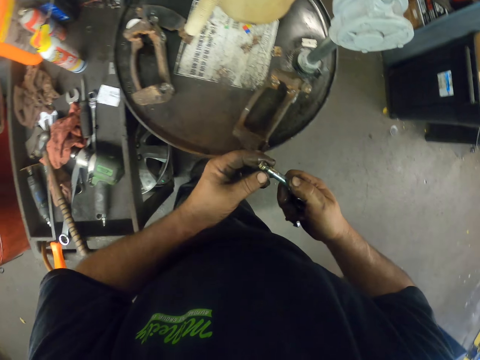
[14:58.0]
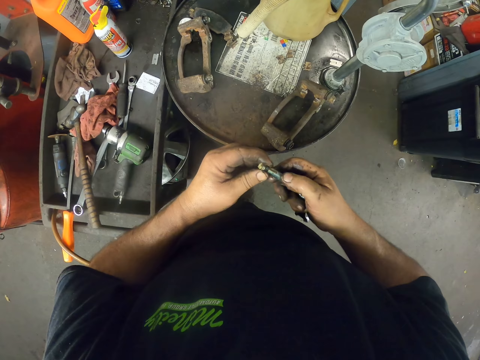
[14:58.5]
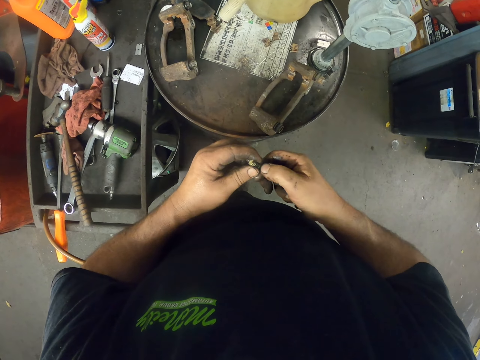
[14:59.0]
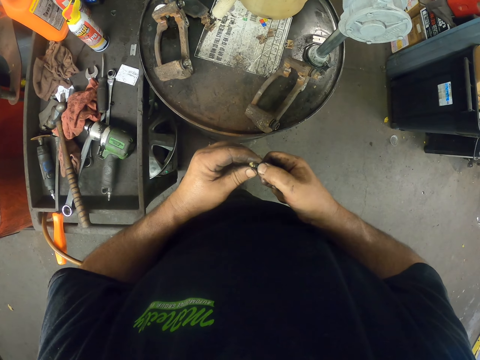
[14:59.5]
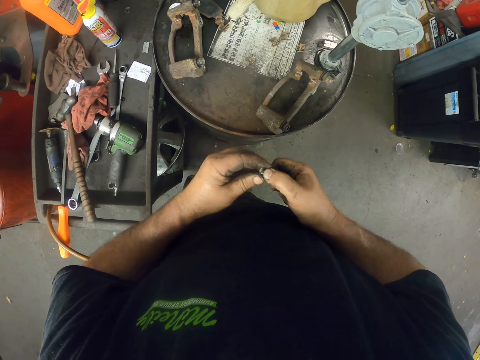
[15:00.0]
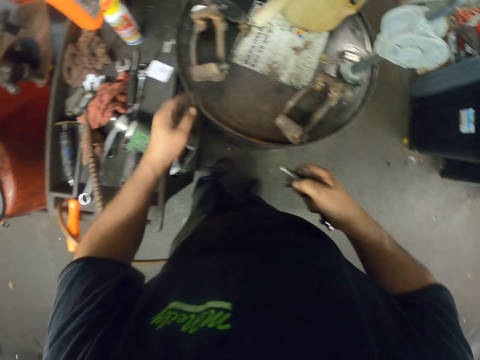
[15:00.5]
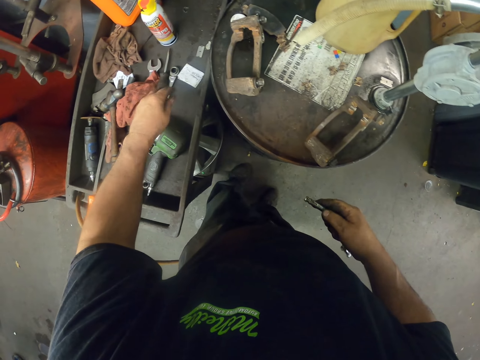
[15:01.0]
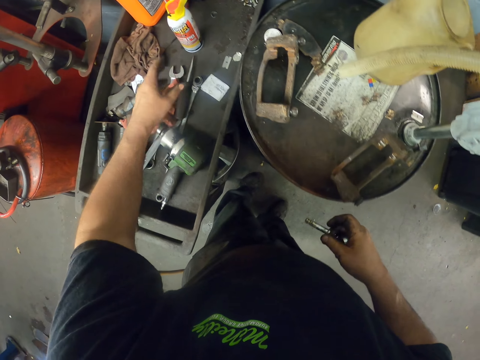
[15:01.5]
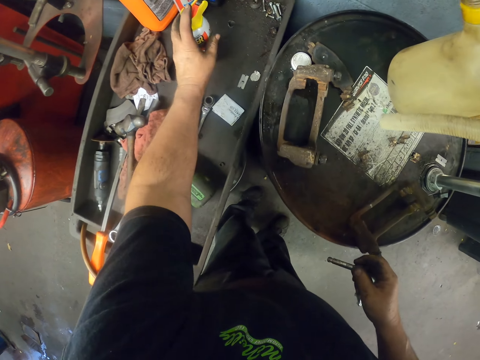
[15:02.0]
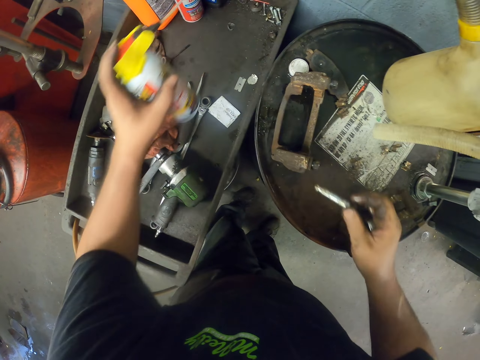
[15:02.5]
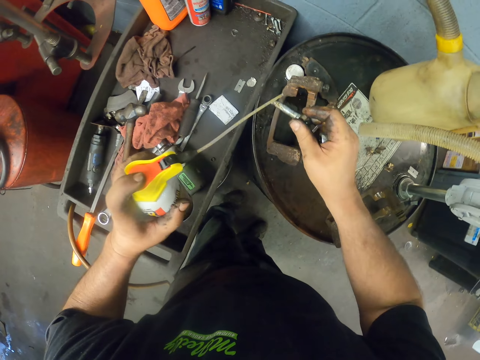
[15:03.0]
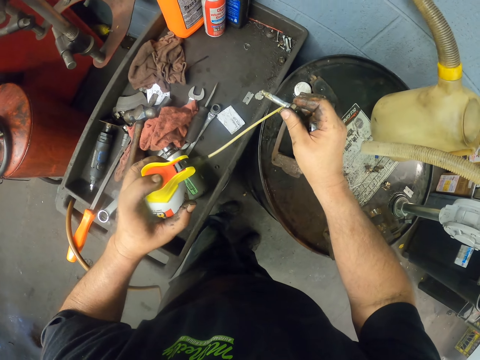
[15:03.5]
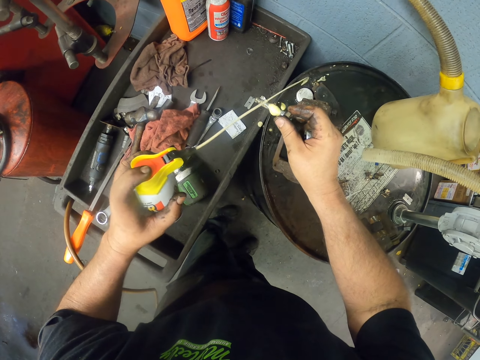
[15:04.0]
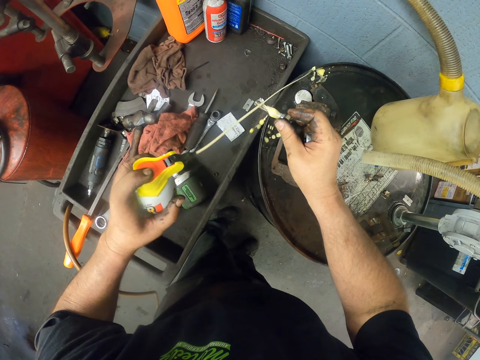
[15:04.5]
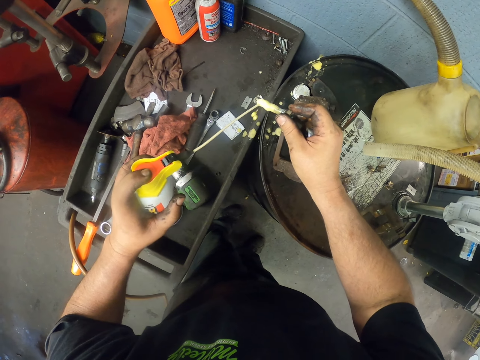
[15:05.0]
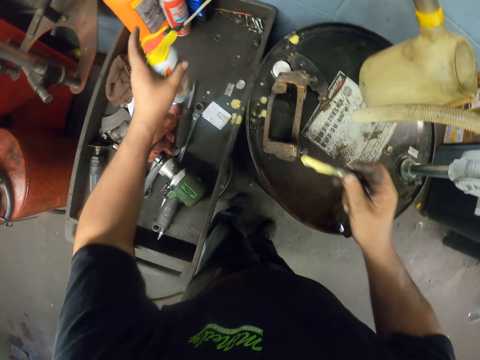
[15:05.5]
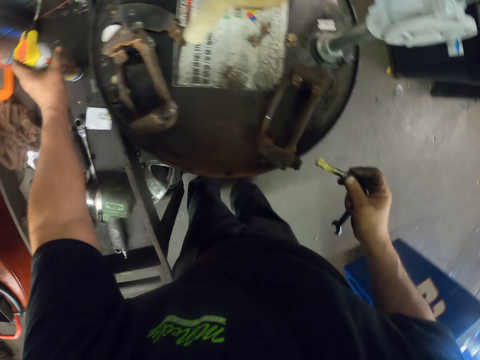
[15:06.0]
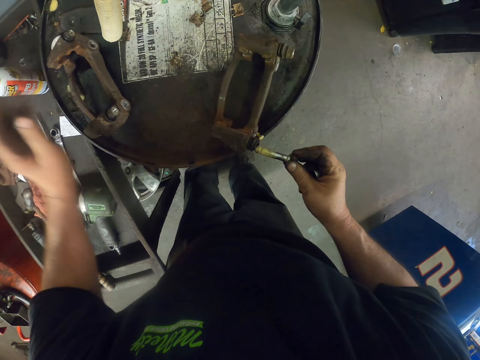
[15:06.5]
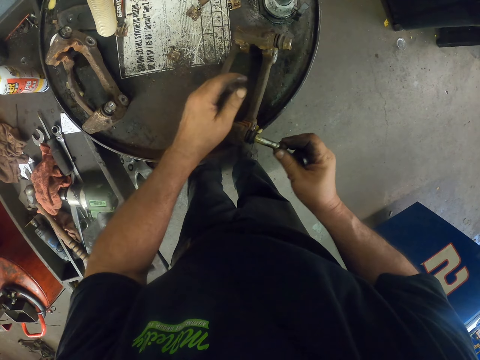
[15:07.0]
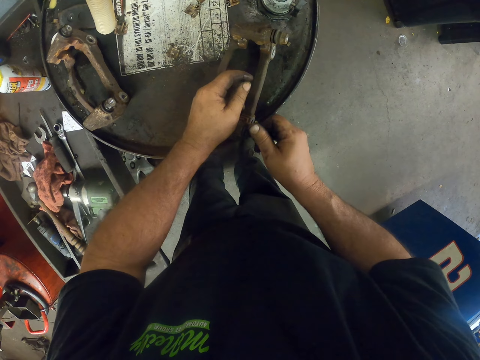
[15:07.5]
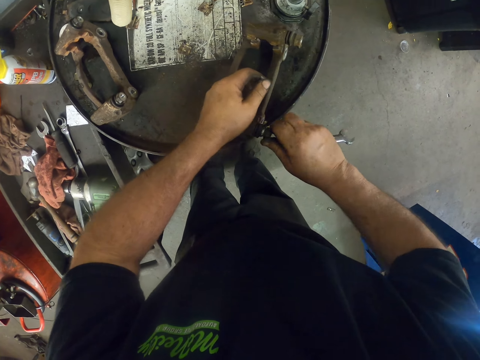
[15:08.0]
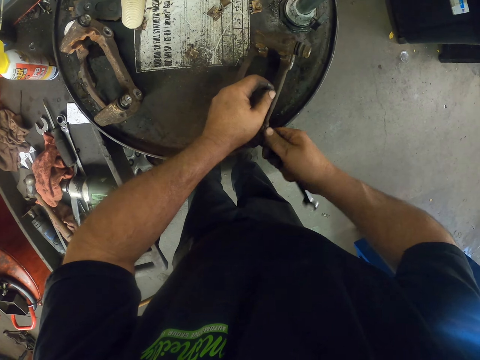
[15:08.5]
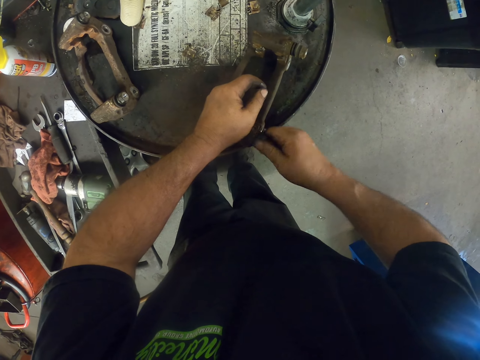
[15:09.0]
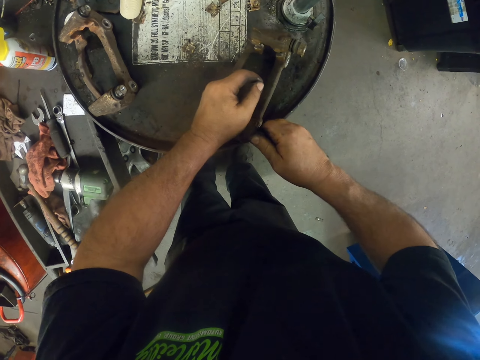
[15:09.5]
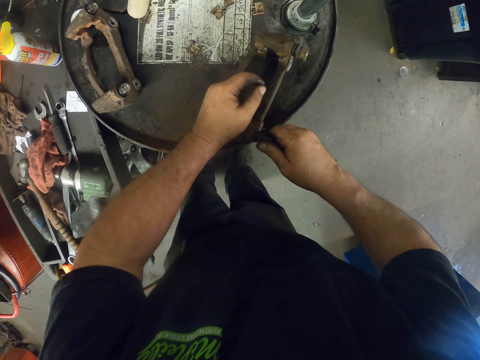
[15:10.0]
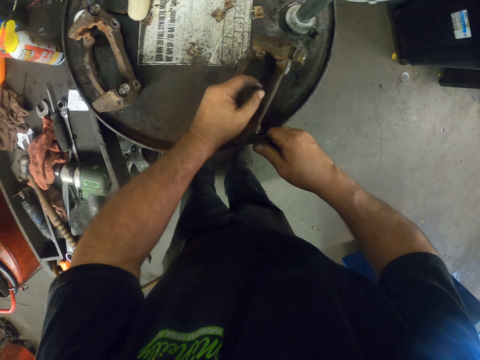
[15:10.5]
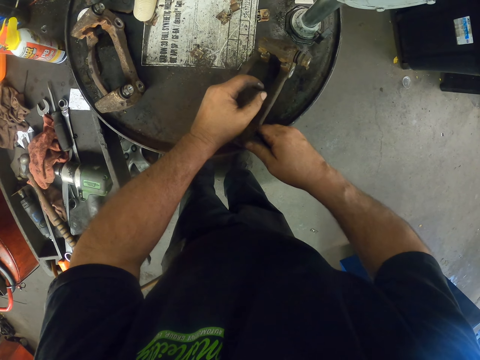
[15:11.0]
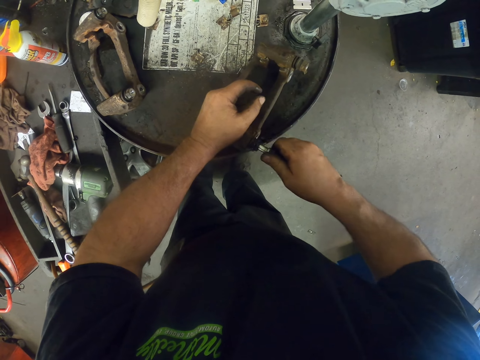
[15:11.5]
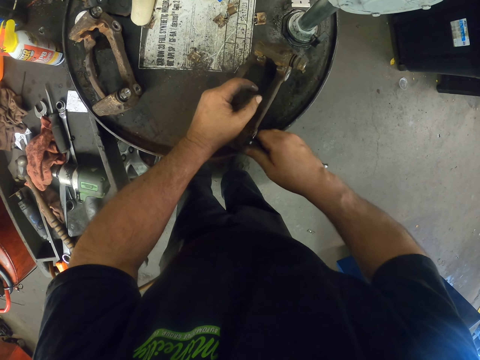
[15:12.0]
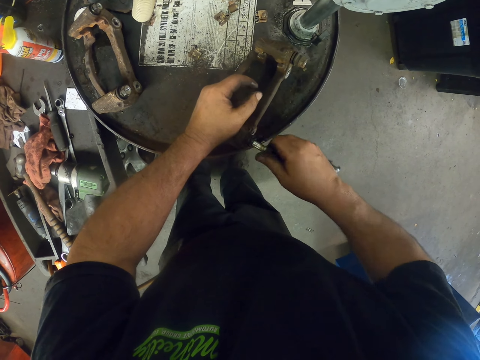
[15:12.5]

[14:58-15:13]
The camera wearer removes something on the bolt. They put something on the tray. They pick the lubricant on the tray. They spray the lubricant on the bolt. They put the lubricant on the tray. They fix the bolt in the metal.

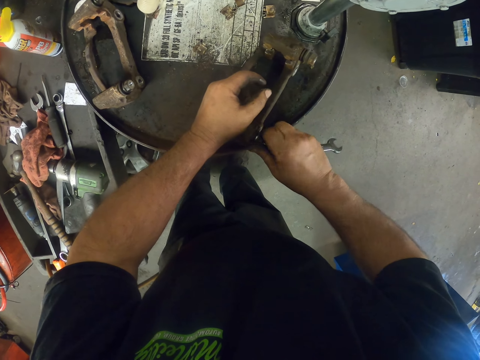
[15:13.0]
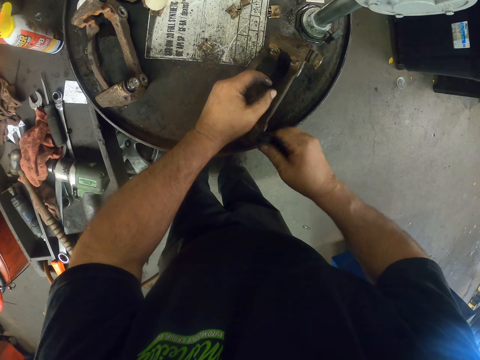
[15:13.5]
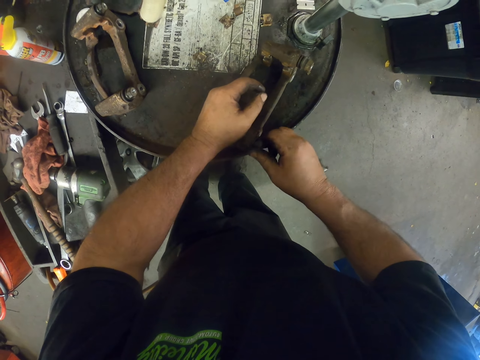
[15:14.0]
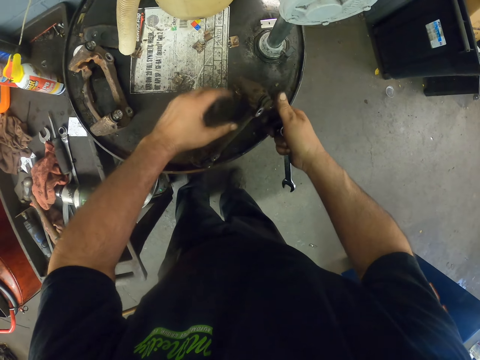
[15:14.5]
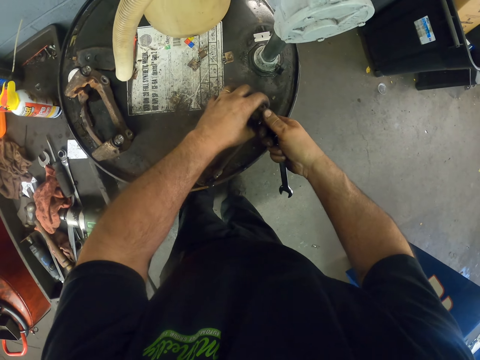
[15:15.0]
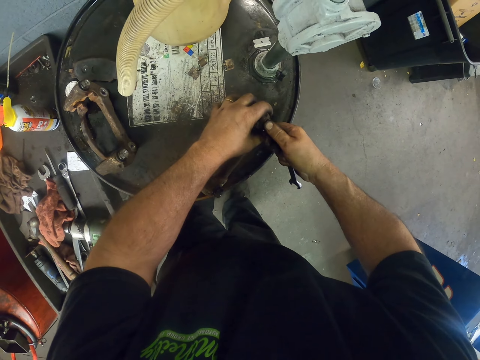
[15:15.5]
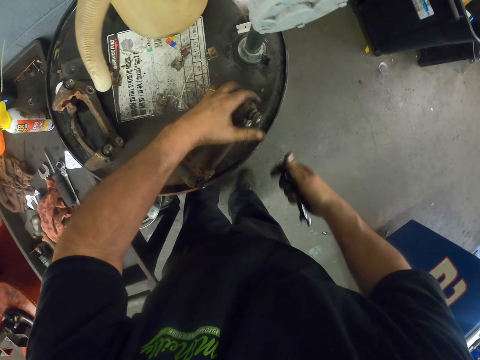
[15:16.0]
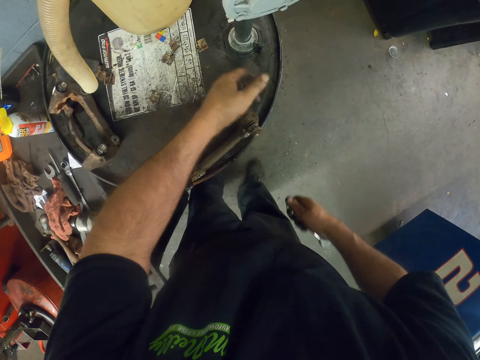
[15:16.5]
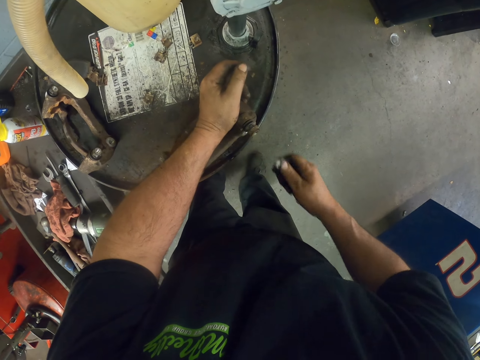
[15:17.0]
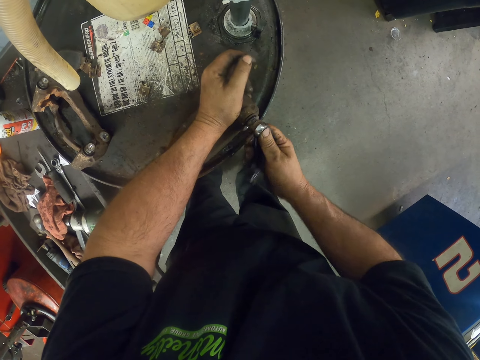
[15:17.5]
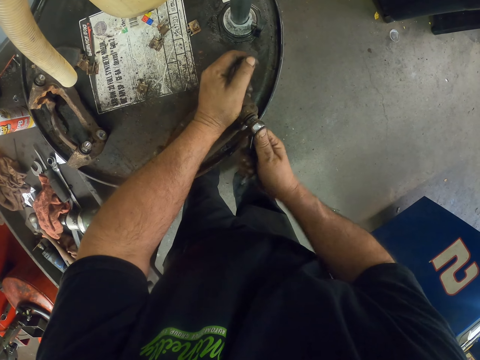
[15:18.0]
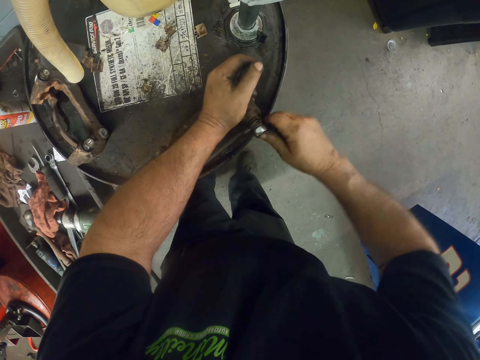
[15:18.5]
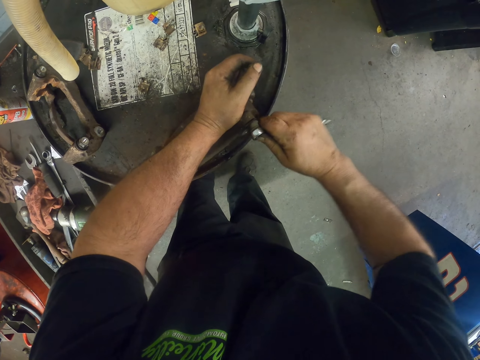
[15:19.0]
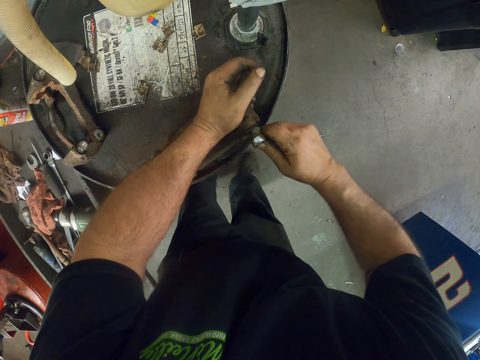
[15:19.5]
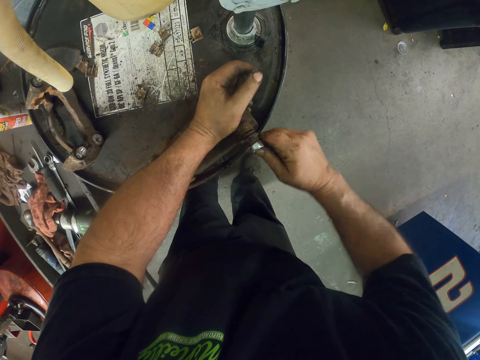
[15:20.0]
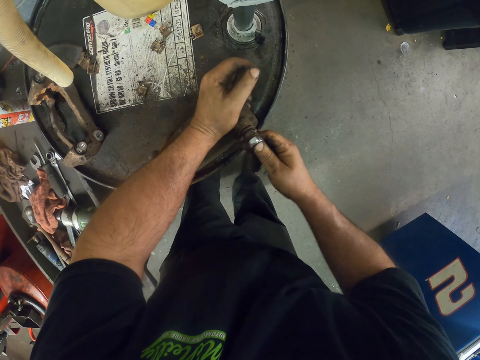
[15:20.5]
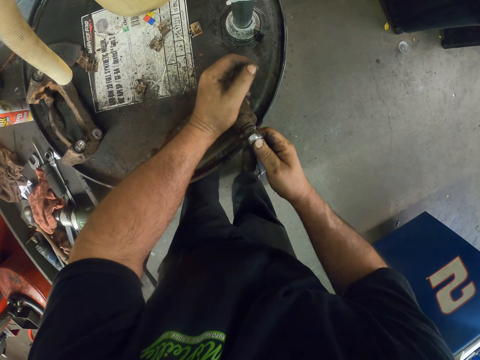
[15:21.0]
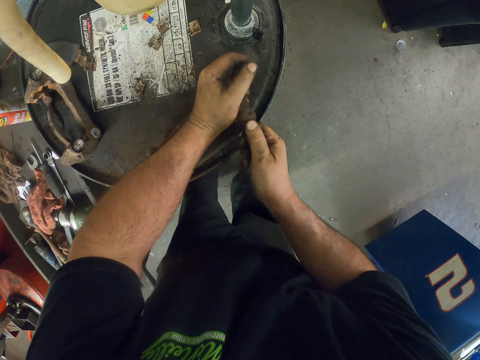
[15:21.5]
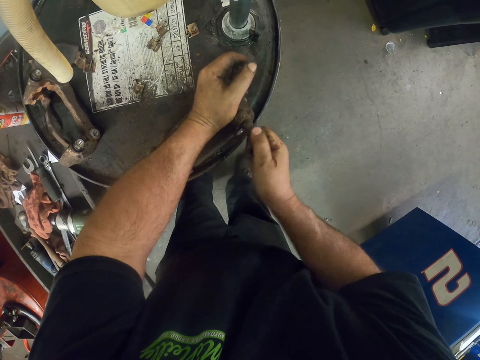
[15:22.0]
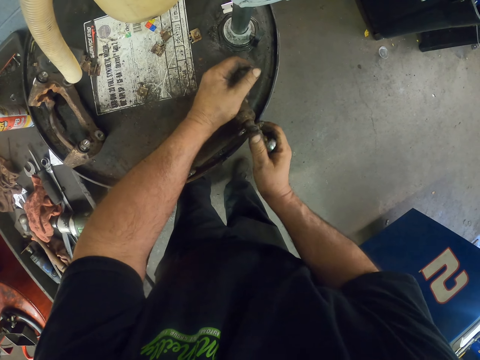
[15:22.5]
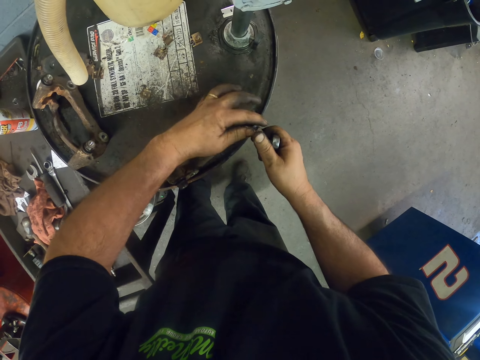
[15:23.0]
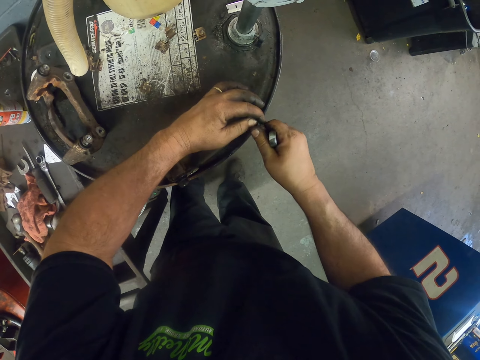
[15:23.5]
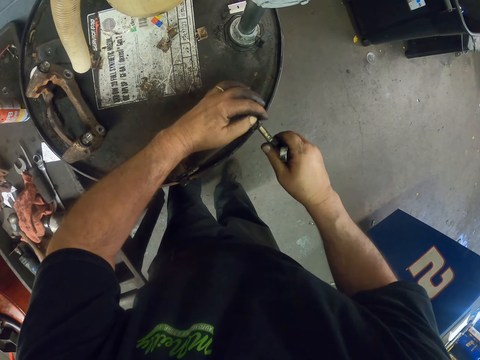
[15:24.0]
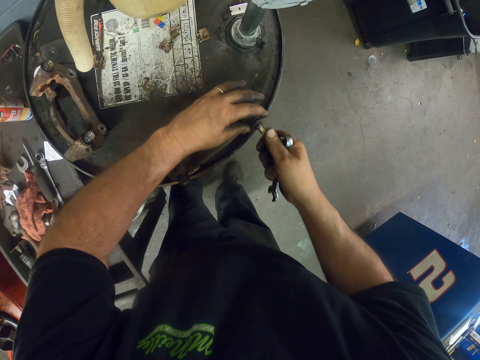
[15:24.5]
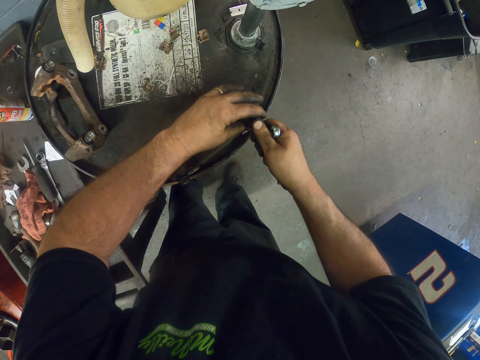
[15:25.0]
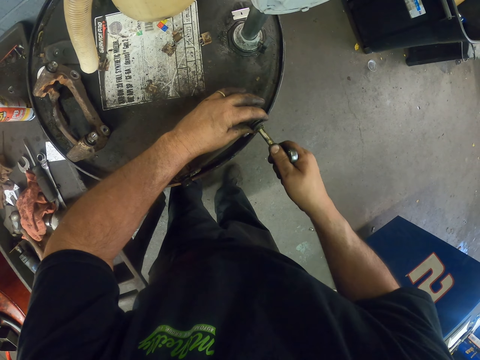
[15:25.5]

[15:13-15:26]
The camera wearer adjusts bolts in the metal with a hand. They adjust the bolts in the metal with a spanner.
